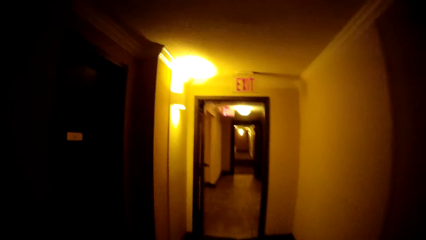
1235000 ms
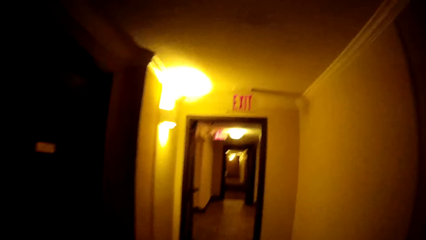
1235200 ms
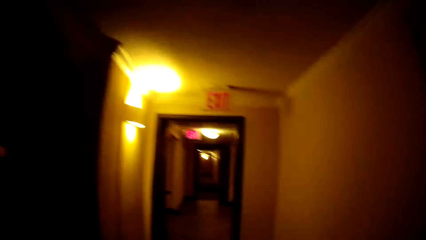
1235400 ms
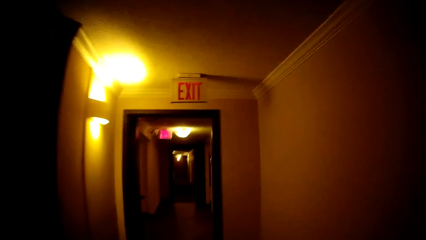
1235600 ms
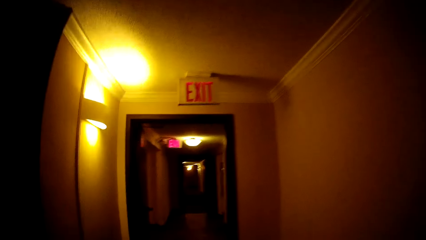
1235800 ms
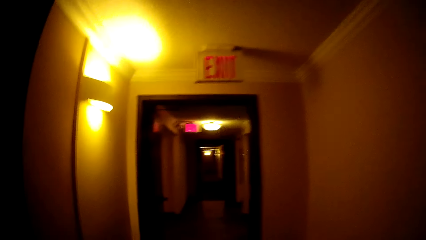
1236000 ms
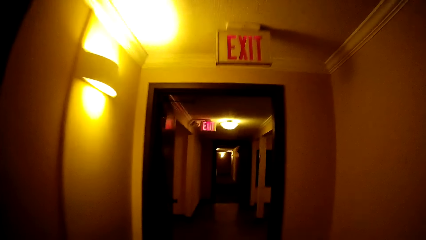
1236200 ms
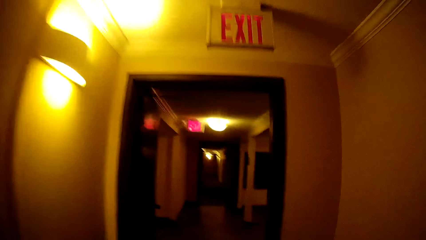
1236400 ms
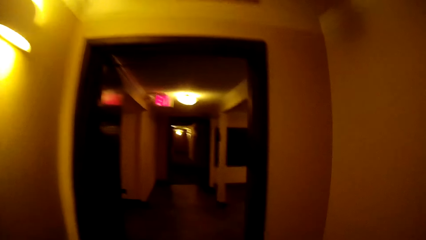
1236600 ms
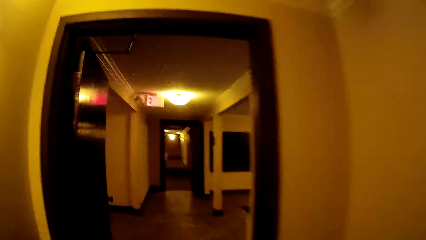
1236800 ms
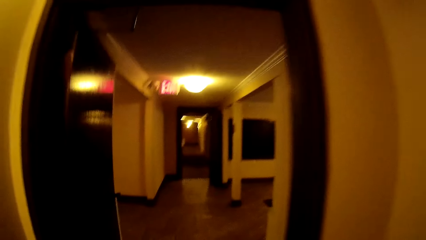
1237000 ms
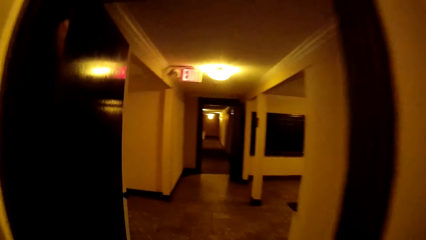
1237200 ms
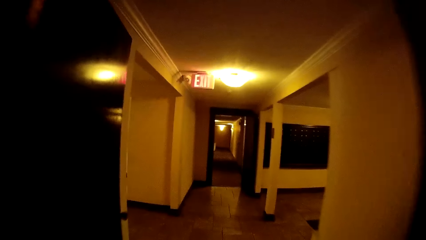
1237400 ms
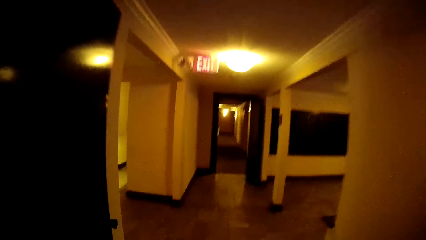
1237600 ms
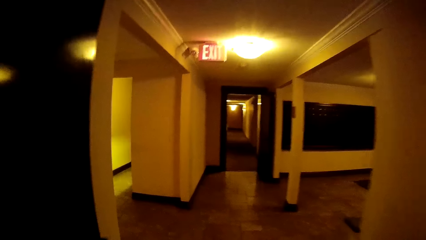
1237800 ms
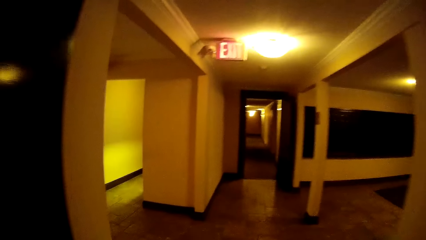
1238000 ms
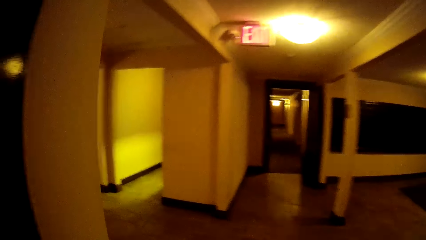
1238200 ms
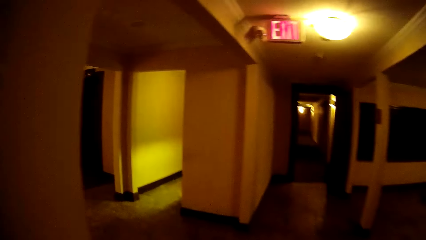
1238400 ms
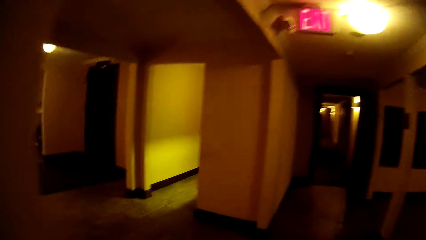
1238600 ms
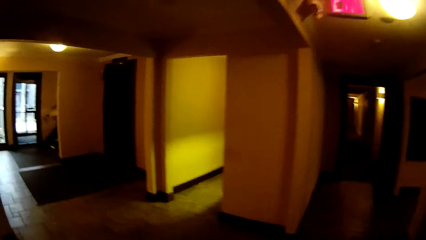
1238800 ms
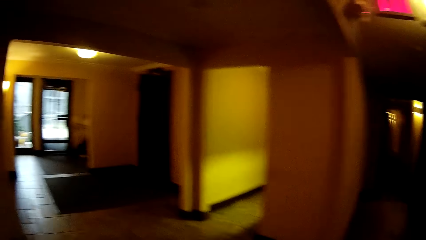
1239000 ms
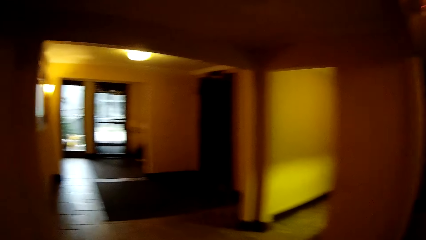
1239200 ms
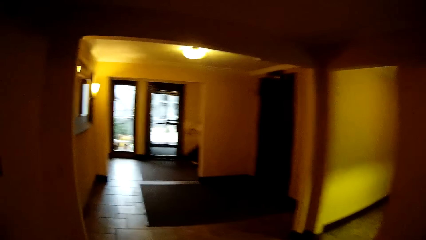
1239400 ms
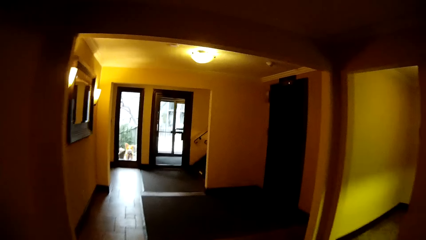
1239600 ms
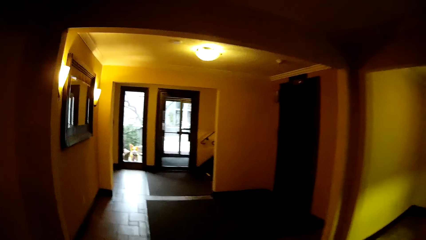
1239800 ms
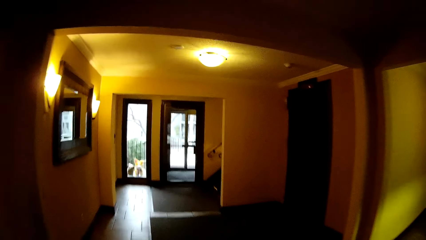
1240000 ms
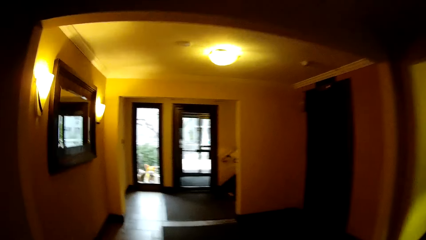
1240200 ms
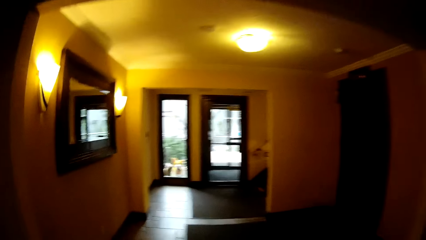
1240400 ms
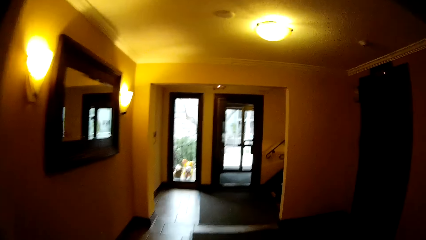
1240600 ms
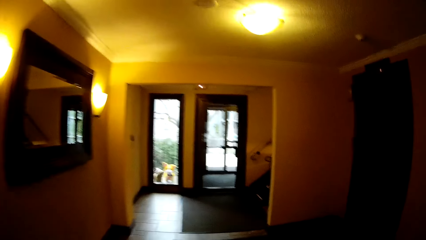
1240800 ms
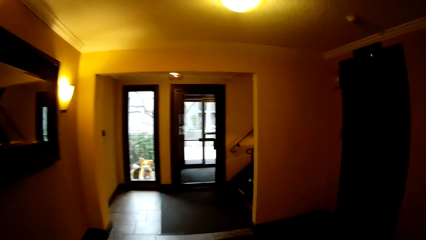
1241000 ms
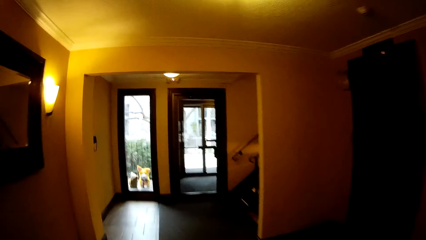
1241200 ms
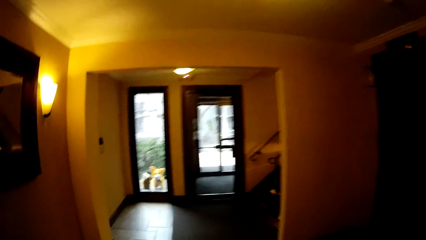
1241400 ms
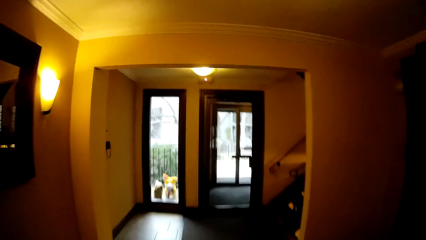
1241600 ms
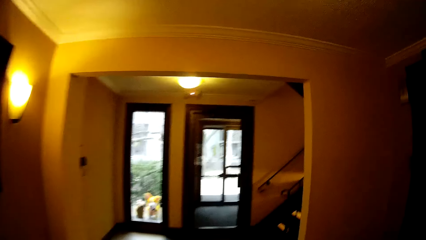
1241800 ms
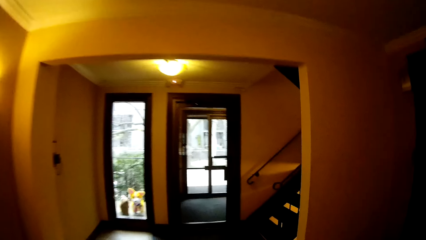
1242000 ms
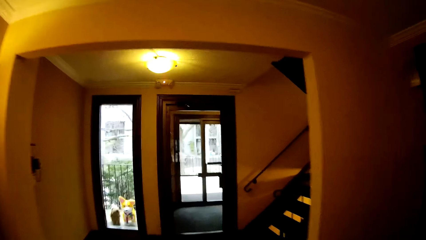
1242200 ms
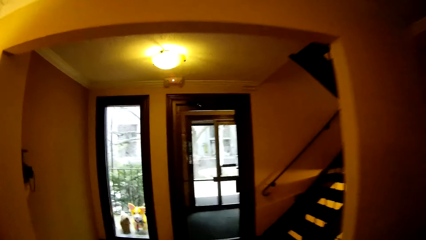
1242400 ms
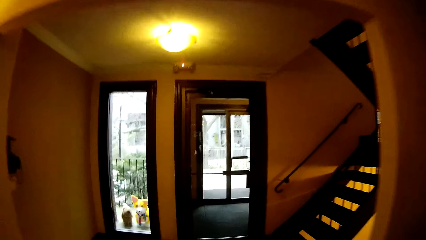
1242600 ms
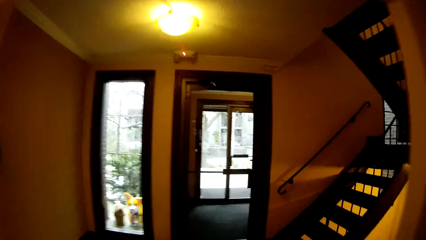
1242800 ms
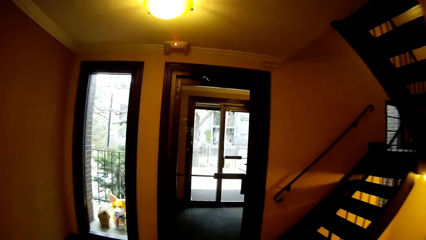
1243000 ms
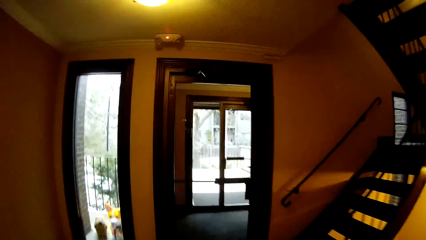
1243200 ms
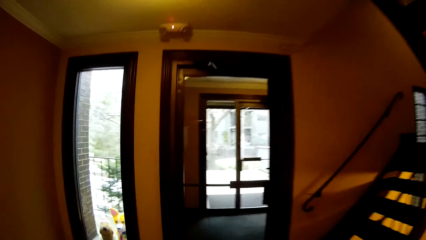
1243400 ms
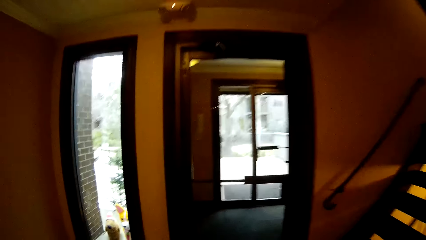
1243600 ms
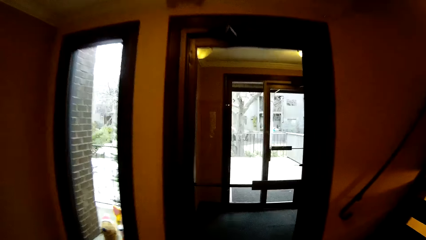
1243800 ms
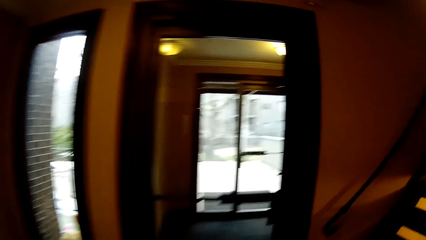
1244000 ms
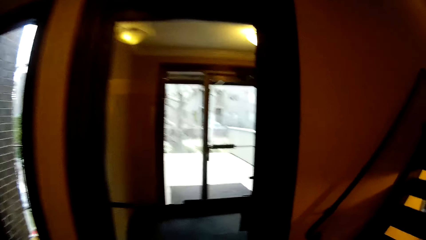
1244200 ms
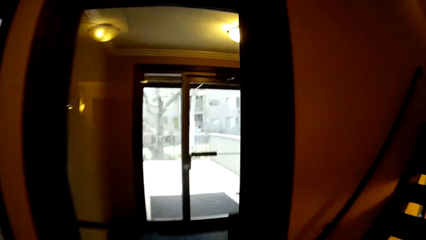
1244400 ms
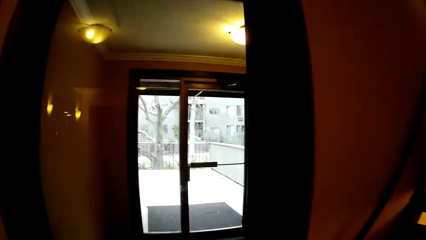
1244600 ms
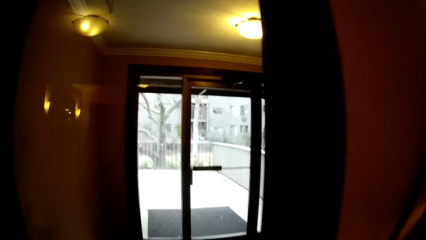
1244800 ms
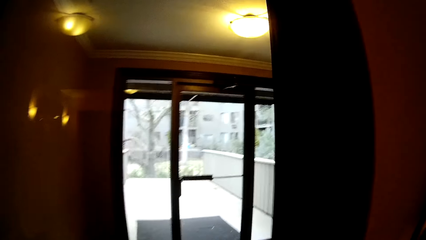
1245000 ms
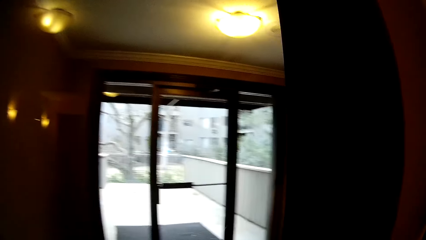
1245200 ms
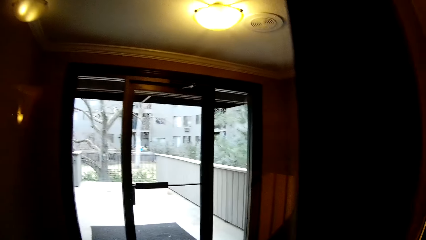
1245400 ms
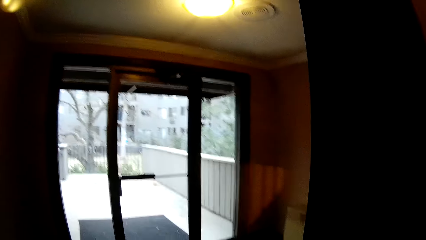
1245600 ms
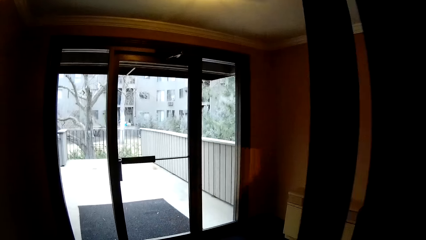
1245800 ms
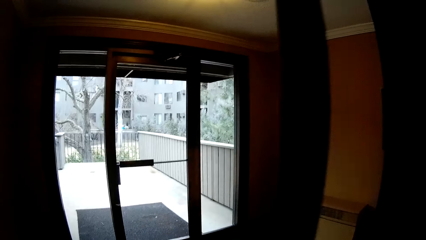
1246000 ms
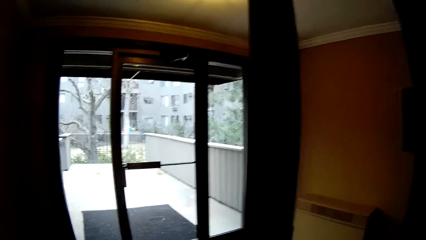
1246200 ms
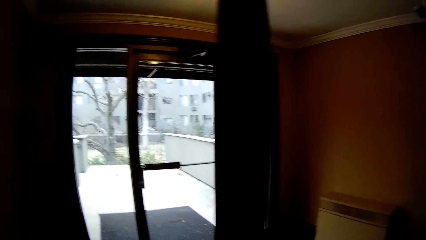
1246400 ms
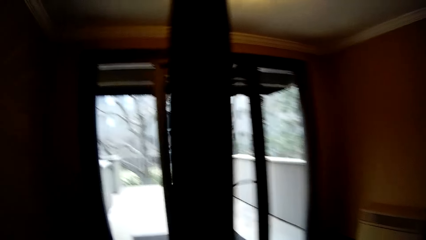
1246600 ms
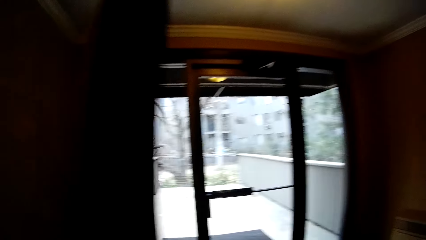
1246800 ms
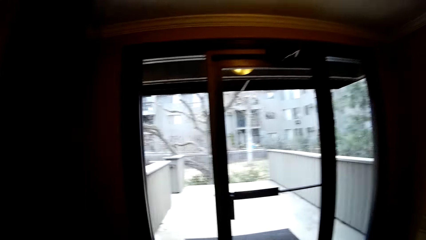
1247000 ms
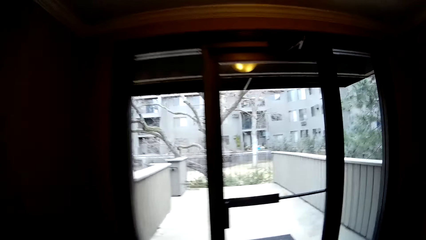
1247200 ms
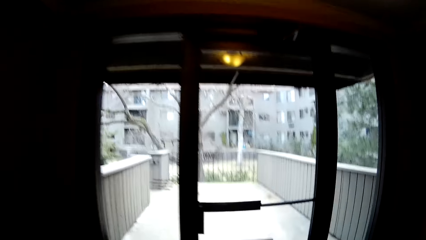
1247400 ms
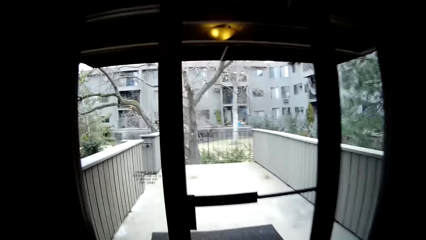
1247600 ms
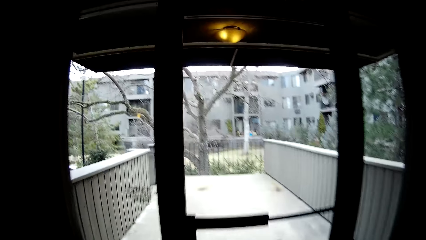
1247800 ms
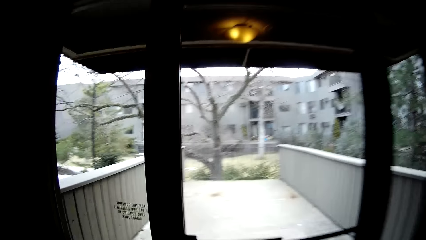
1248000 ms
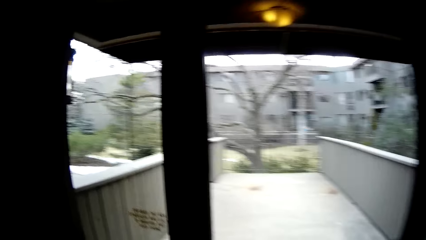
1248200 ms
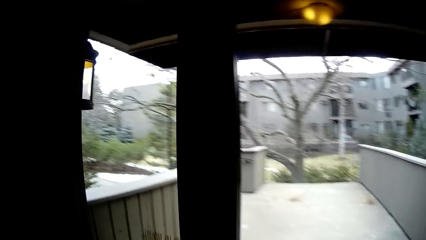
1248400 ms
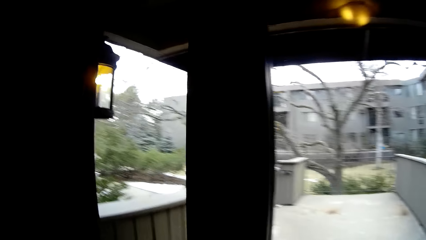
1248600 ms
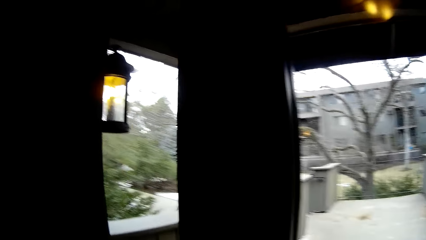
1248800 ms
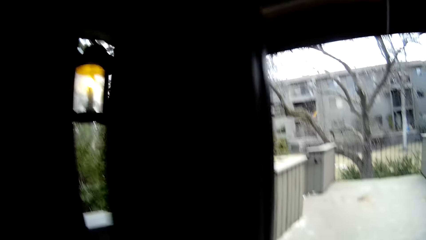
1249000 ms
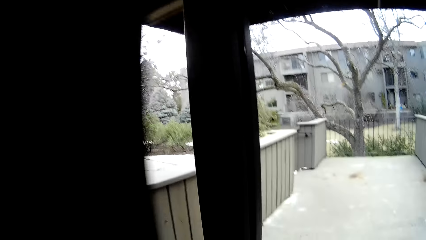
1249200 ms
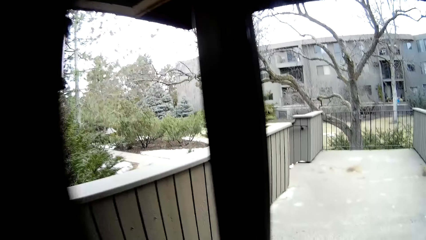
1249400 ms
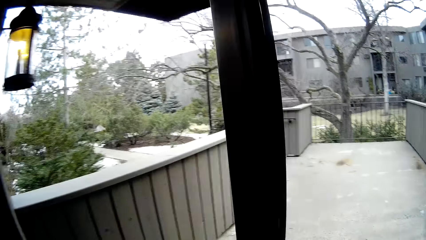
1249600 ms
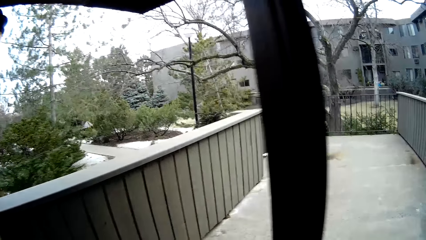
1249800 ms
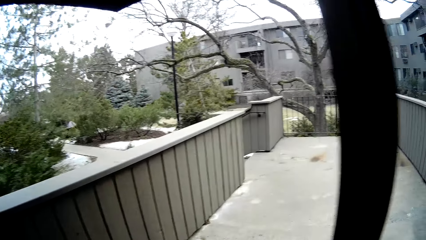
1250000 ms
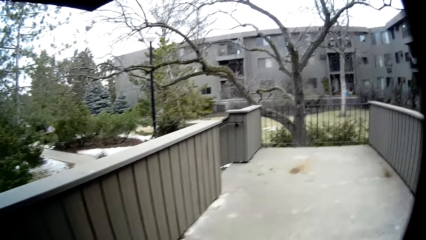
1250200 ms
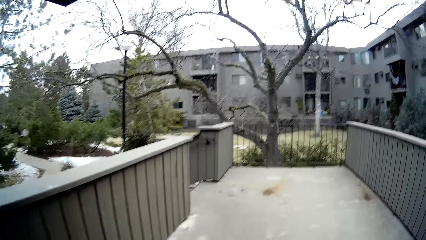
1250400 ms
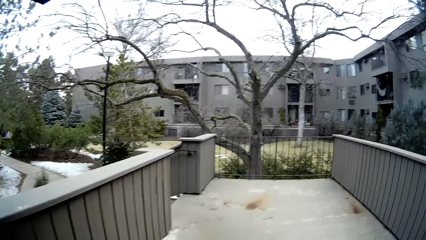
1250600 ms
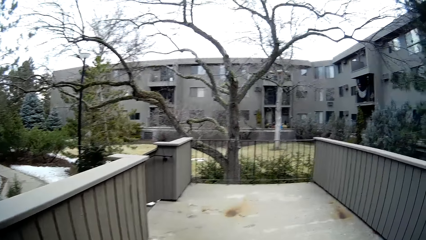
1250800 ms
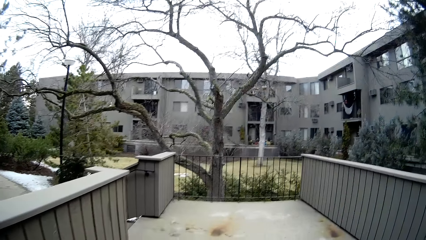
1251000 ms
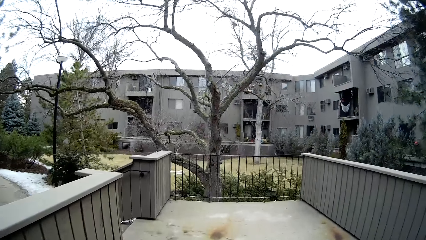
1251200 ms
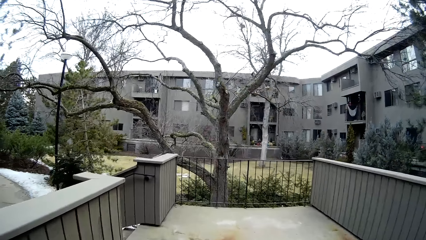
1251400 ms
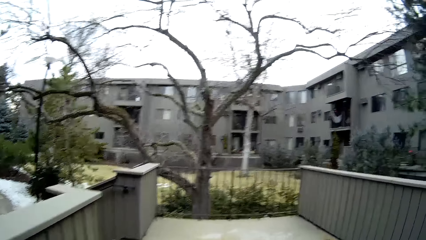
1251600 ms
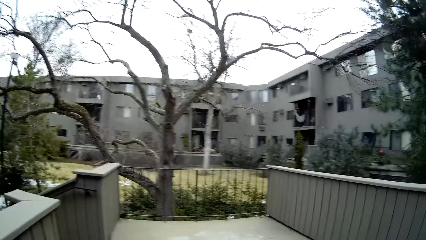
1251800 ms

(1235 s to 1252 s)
The camera wearer walks. He walks again. He opens a door with his hands. He opens the door with his hands again.
